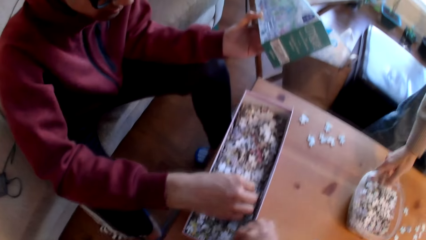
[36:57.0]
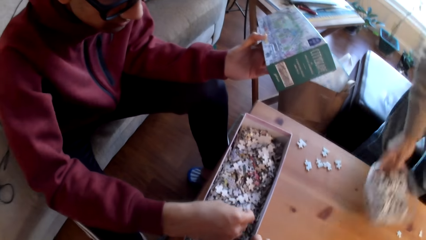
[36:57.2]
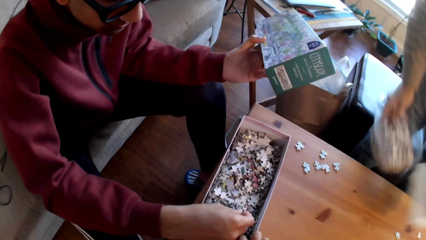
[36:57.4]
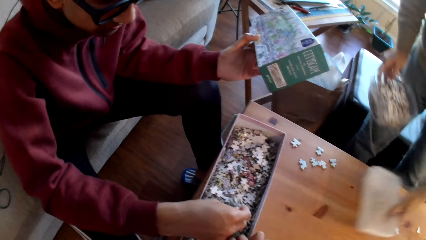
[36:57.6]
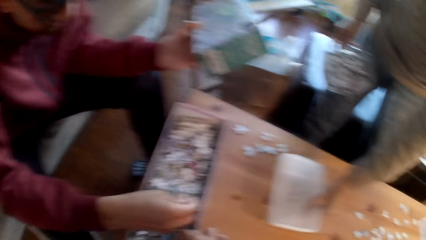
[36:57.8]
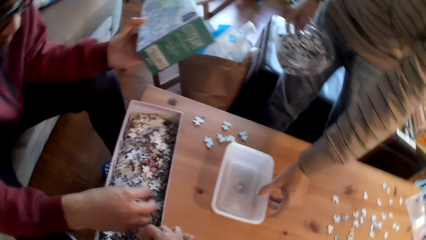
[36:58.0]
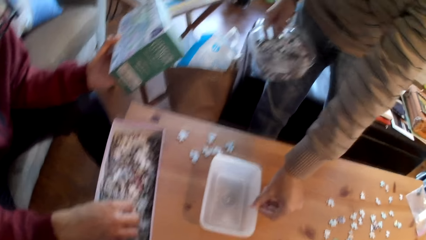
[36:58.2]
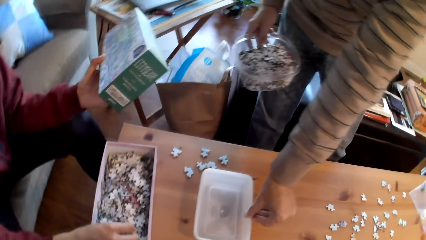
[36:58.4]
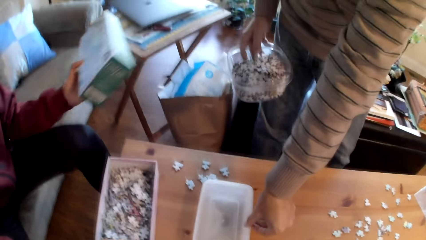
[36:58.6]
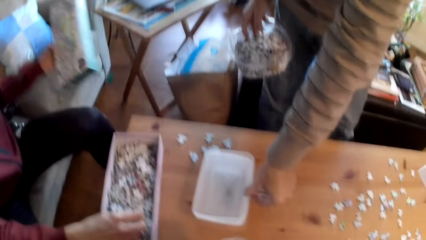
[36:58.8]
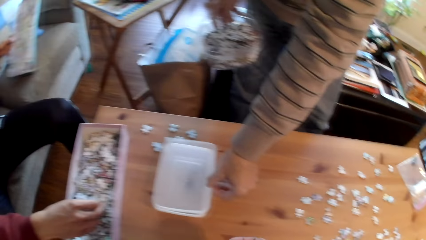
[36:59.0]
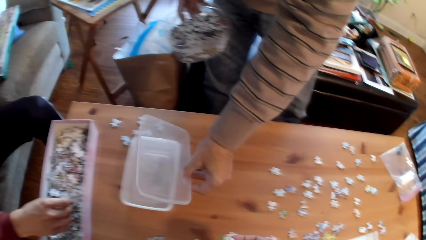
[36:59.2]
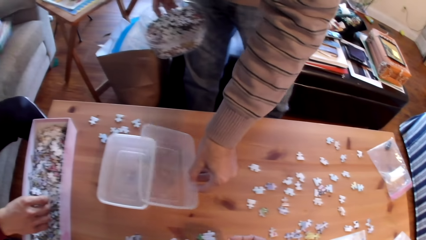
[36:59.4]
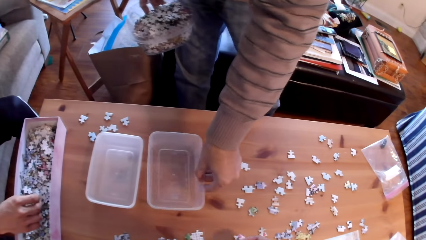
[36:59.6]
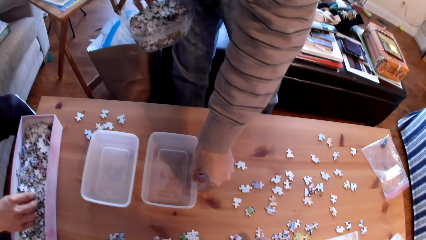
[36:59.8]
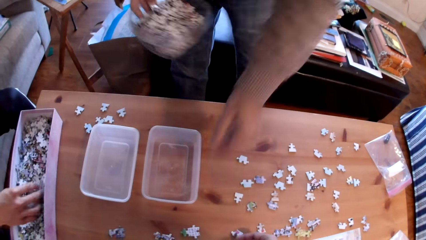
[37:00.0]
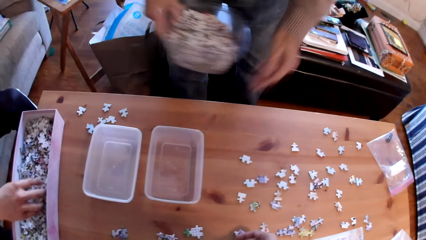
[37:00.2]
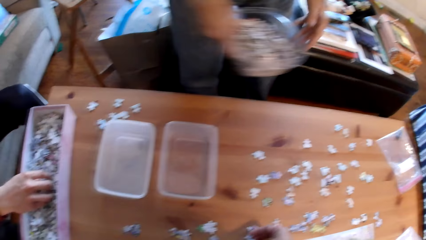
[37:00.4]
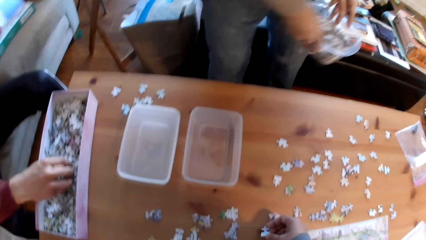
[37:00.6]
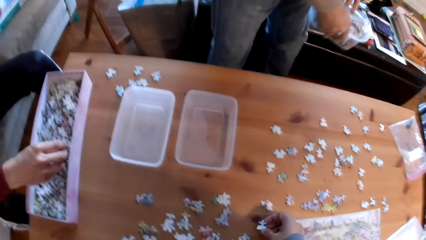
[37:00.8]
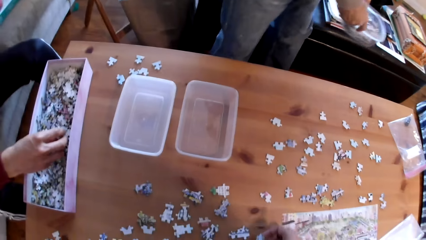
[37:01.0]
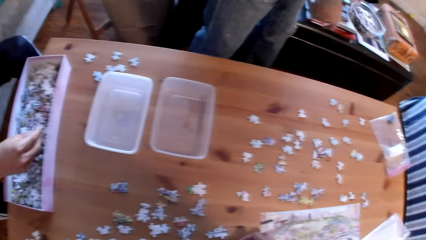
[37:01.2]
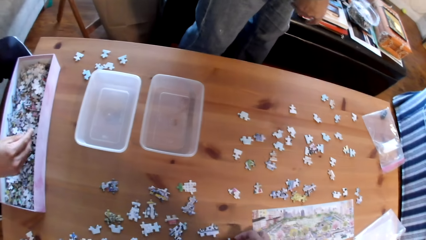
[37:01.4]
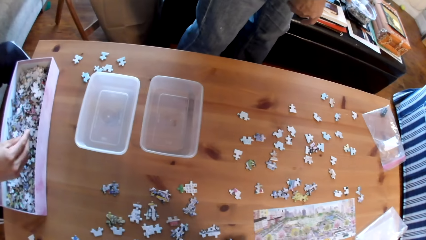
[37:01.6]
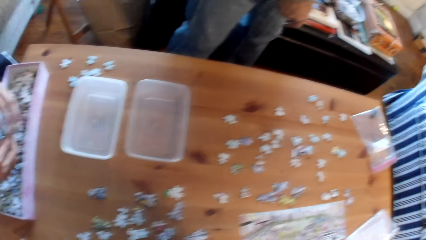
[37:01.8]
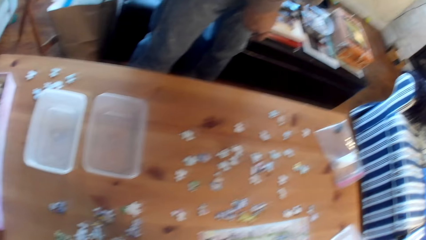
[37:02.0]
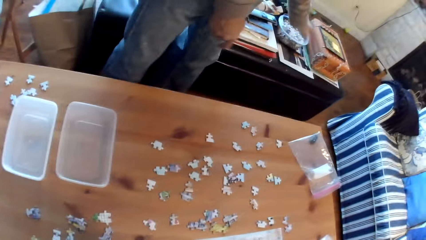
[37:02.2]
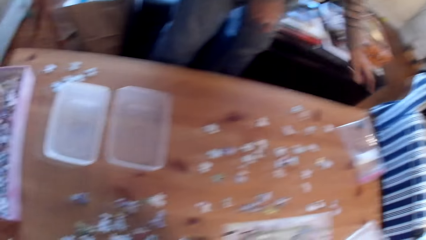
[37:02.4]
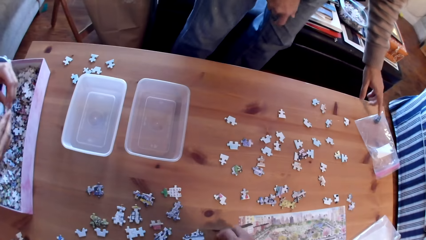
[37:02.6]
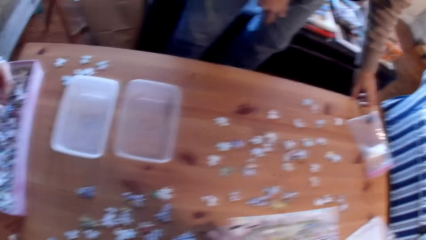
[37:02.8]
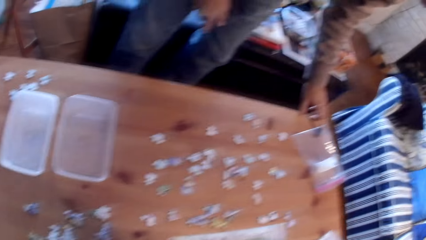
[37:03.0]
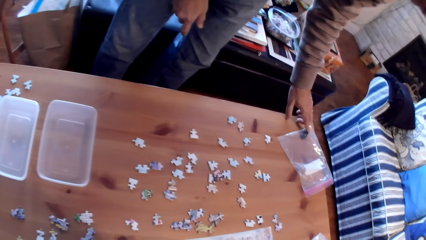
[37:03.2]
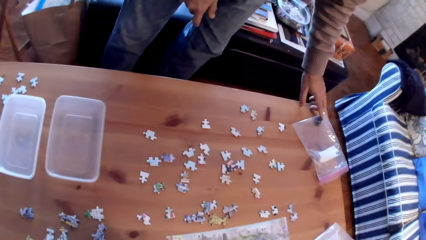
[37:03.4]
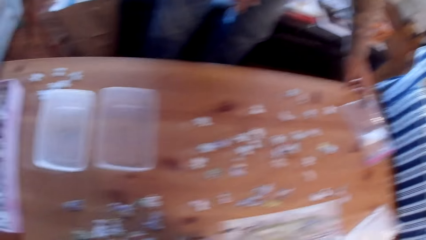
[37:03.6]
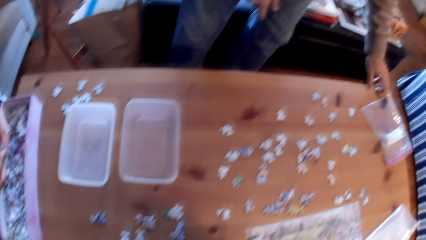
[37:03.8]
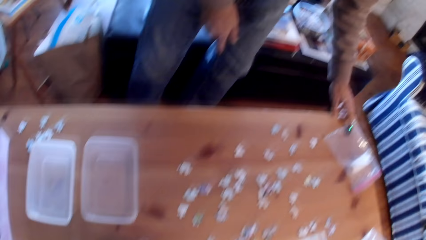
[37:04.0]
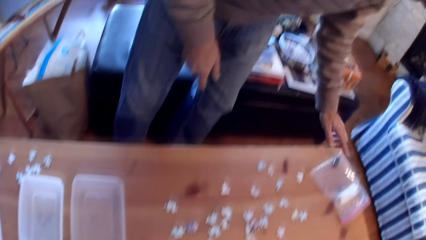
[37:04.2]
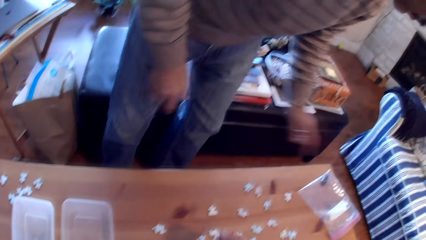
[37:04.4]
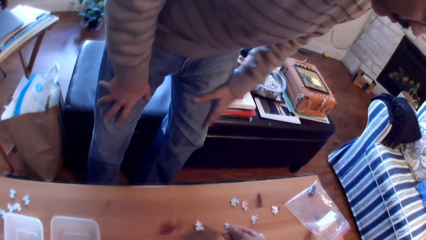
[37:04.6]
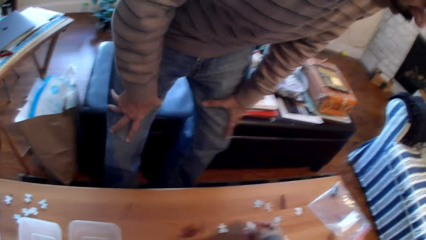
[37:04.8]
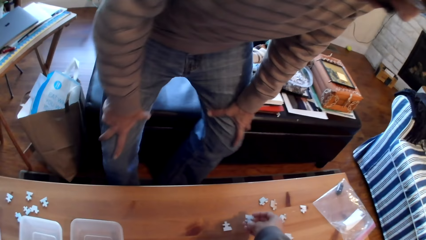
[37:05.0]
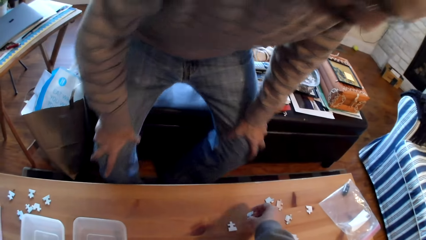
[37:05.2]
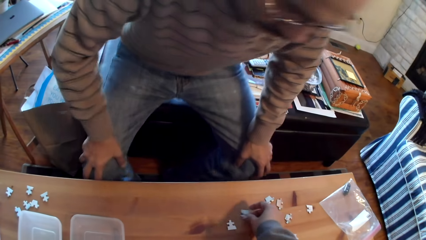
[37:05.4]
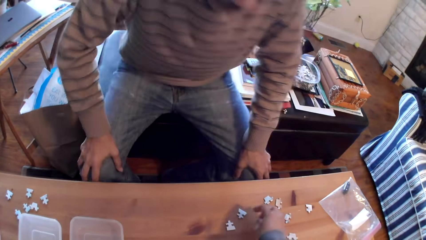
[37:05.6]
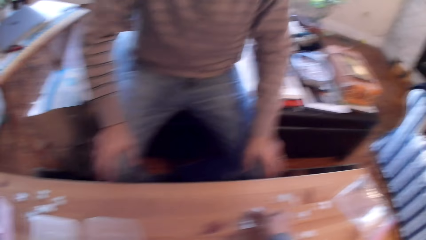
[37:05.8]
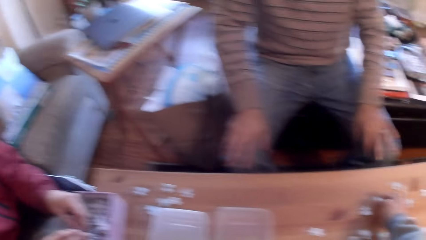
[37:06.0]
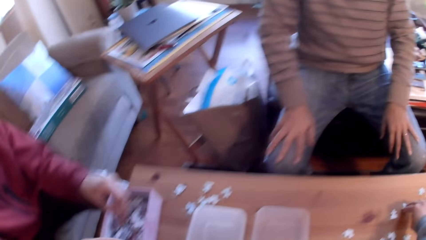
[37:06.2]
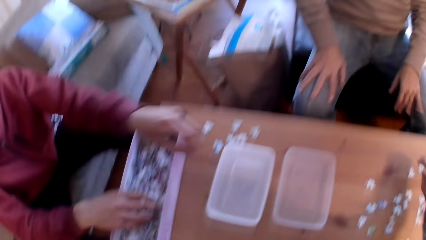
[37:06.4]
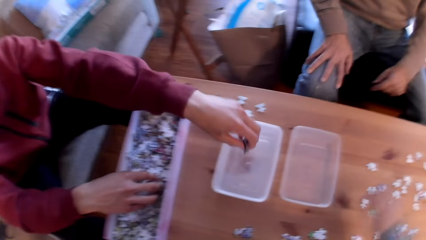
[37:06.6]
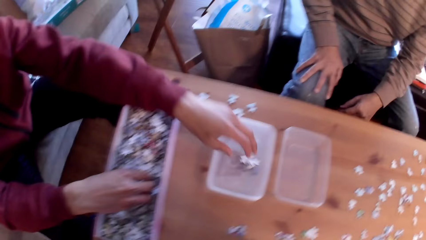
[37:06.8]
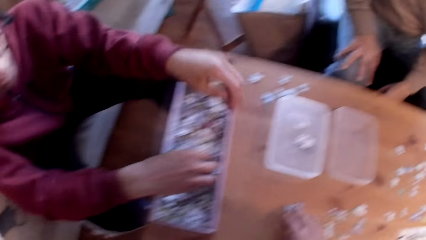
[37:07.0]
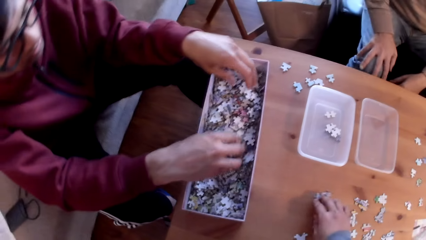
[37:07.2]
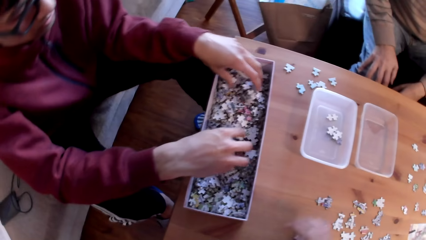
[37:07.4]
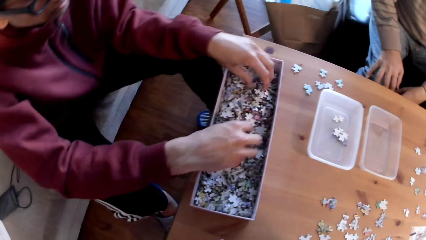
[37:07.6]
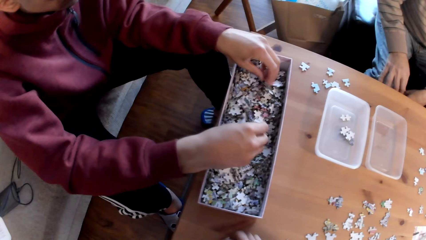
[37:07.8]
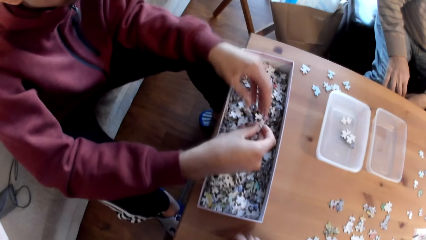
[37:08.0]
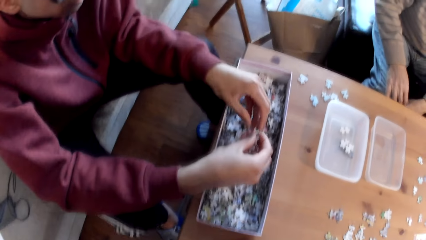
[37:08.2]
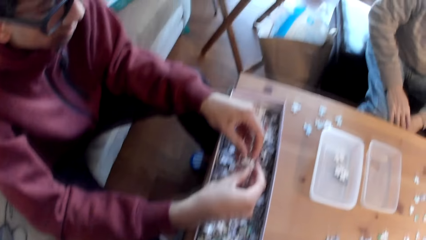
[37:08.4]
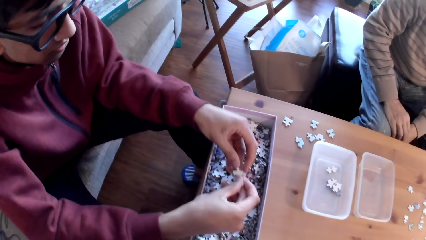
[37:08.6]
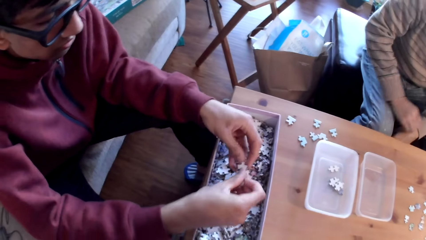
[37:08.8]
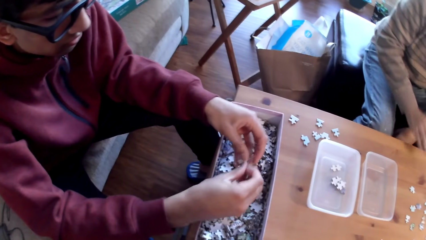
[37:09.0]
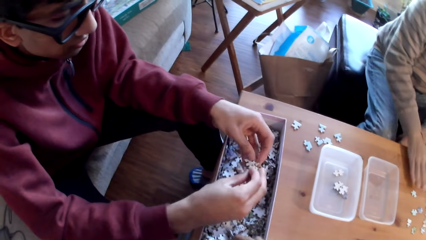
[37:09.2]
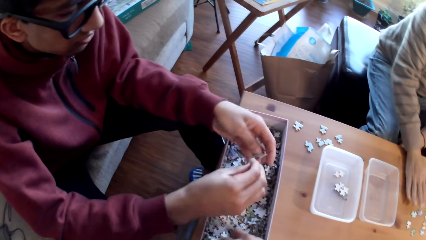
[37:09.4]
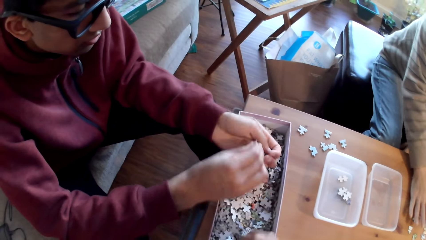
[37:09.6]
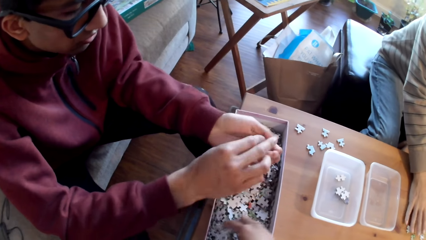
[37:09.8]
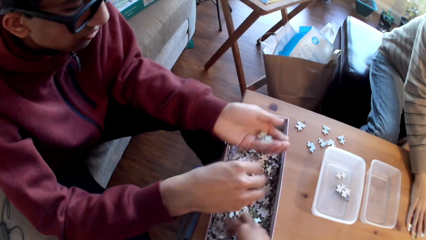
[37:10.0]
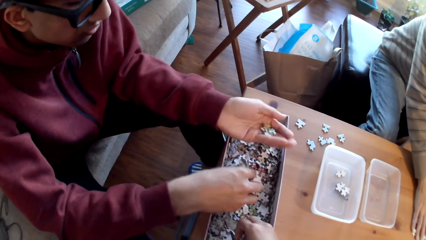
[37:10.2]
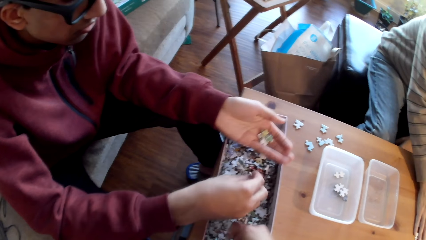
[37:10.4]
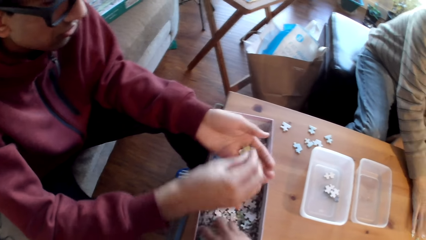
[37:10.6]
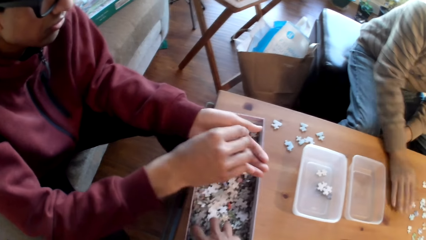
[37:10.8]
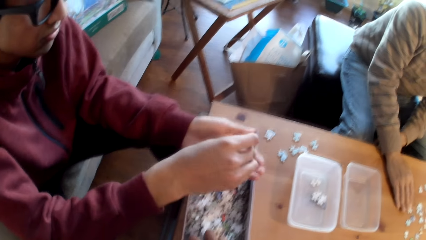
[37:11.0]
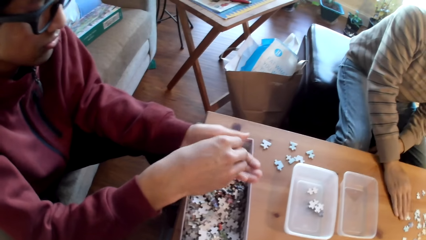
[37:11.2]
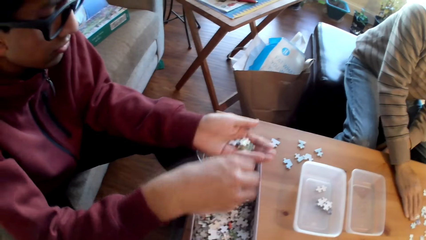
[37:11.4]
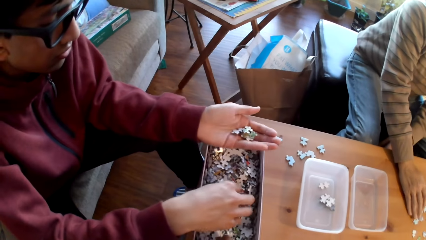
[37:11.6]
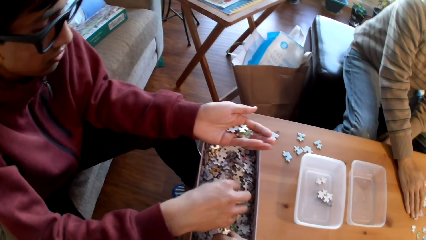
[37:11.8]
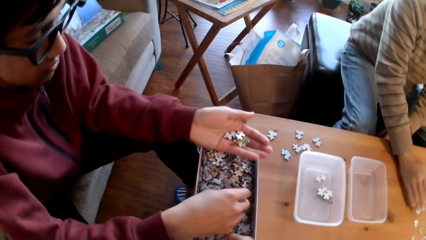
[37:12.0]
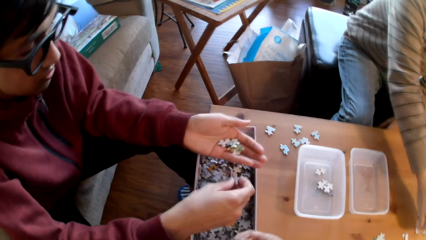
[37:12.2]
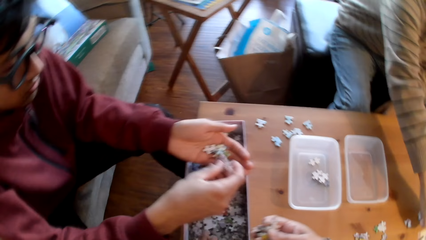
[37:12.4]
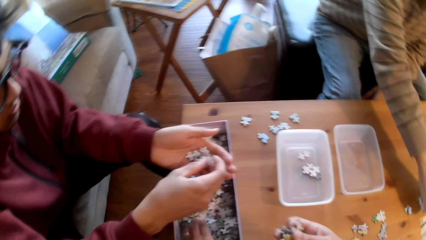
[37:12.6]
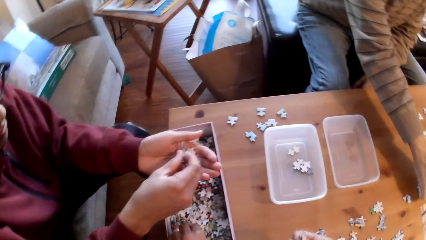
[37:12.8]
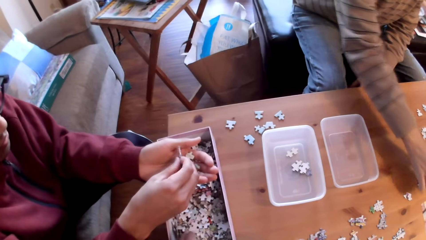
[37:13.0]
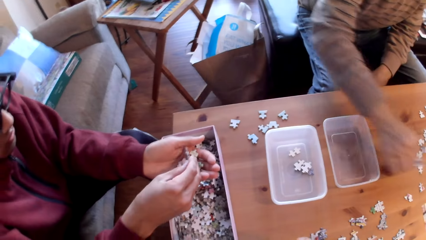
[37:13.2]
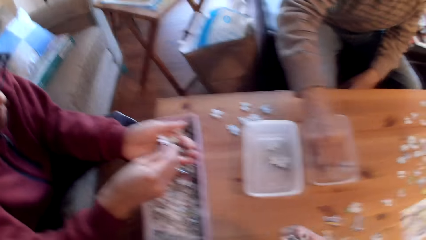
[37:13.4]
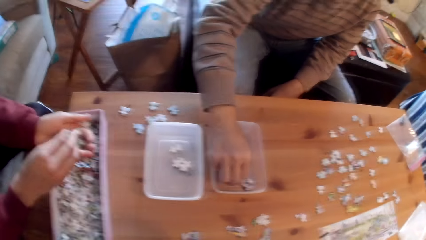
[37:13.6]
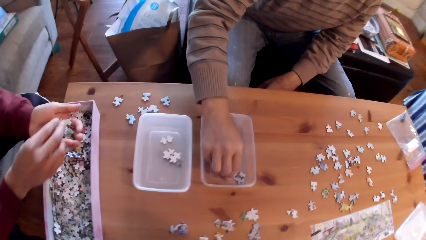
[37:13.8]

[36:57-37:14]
A man picks up a can of puzzle from the table. He places another can on the table, separates the cans, and places a can of puzzle on the cabinet. The camera wearer converses with the man. Another man sits on a cabinet and sorts puzzle pieces. A third man puts the card in the tin.
